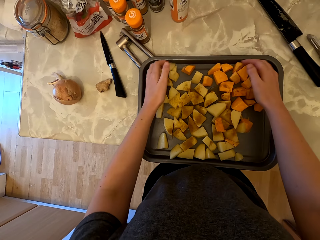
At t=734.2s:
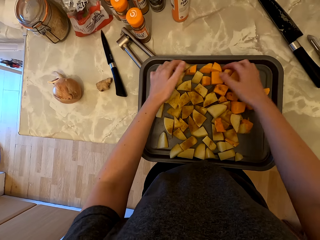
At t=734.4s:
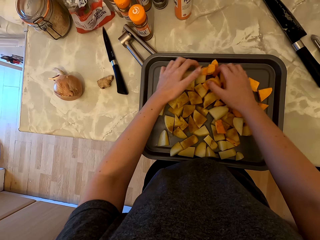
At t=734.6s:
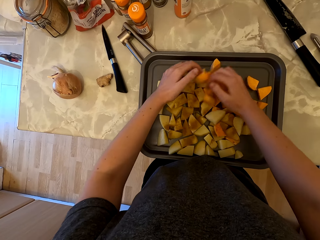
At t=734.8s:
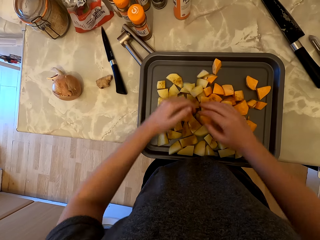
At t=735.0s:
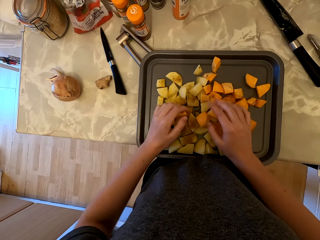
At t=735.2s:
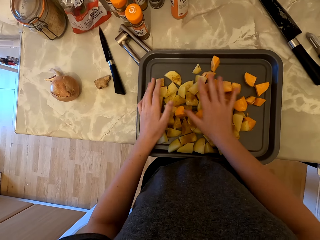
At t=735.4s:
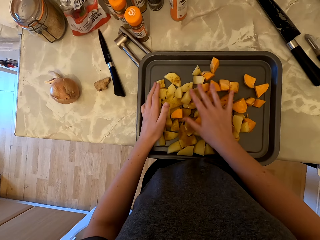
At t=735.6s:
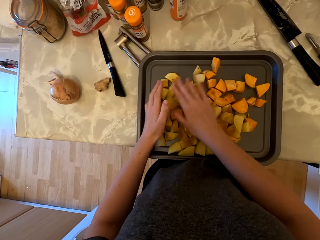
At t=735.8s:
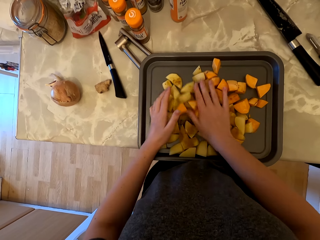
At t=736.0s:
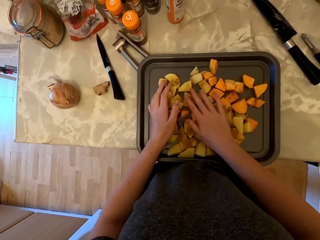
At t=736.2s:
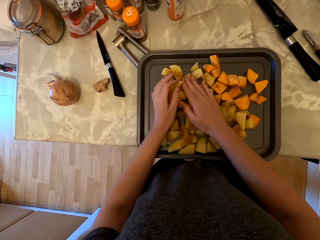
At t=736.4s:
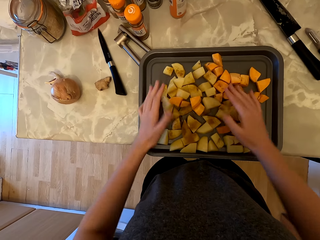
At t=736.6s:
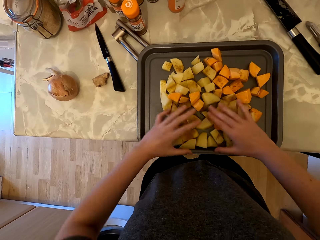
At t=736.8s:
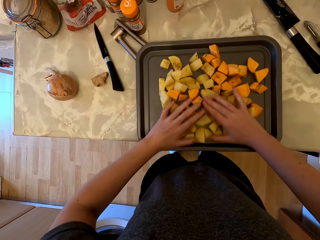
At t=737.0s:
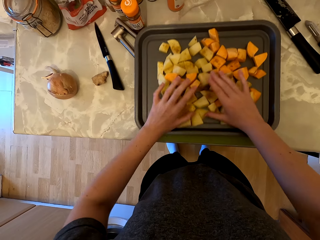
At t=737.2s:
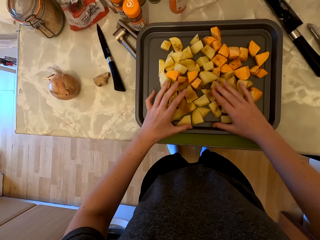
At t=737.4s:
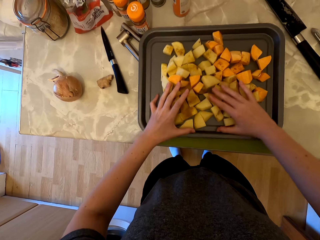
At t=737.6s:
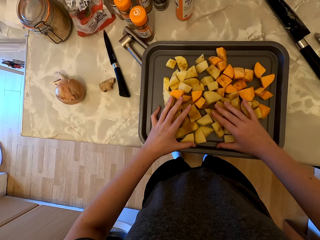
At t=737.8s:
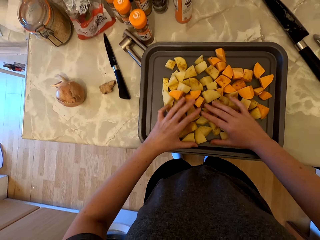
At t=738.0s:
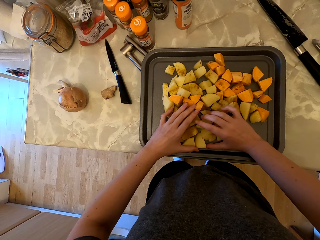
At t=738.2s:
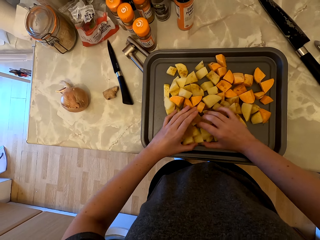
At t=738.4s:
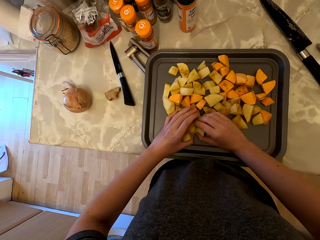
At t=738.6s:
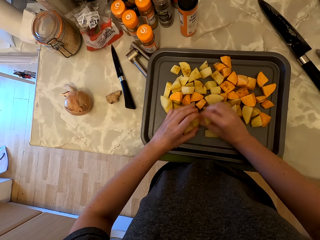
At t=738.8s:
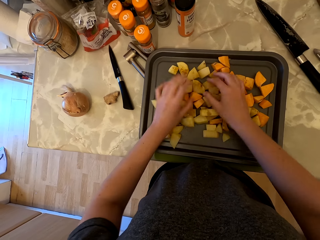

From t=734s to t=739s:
The camera wearer mixes the potatoes.

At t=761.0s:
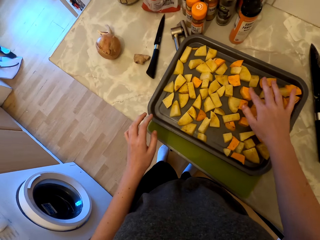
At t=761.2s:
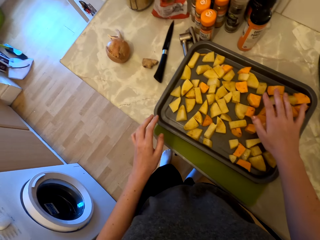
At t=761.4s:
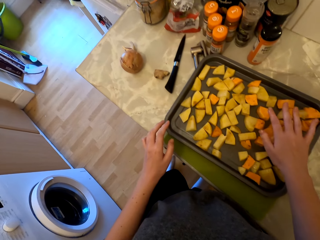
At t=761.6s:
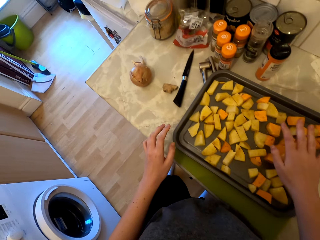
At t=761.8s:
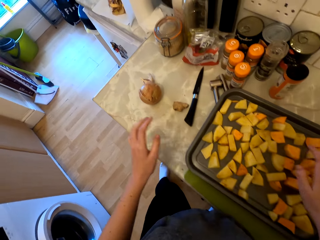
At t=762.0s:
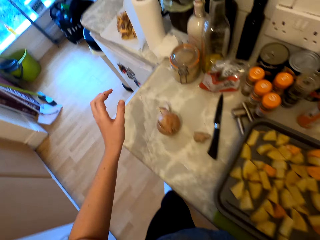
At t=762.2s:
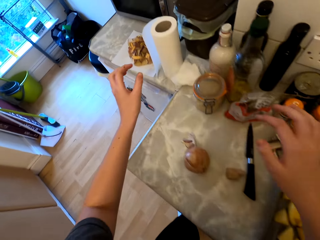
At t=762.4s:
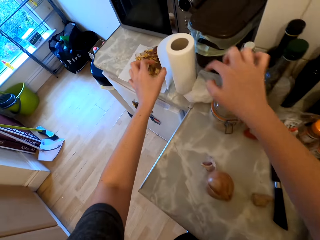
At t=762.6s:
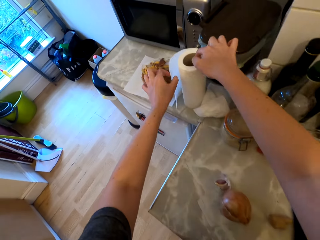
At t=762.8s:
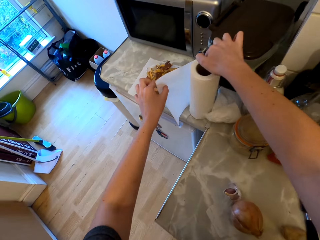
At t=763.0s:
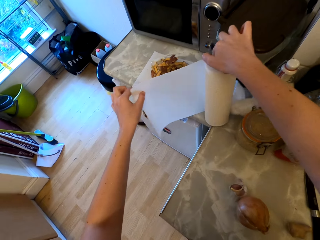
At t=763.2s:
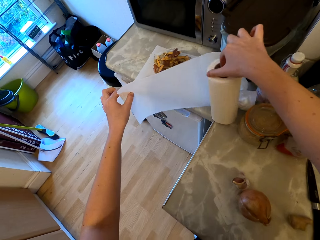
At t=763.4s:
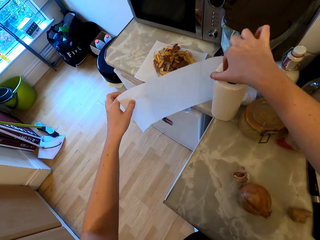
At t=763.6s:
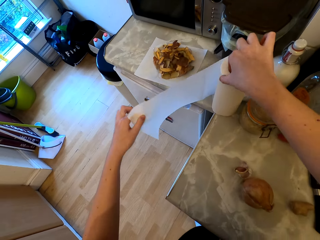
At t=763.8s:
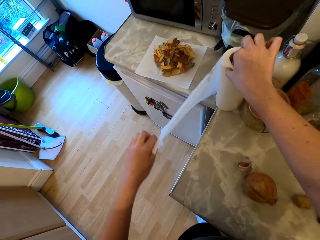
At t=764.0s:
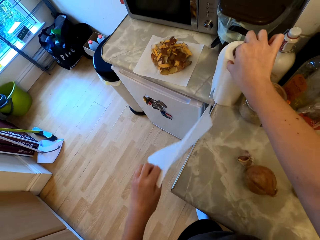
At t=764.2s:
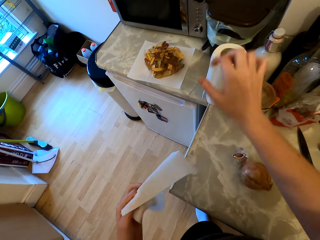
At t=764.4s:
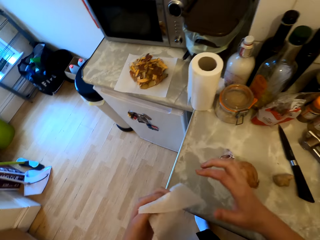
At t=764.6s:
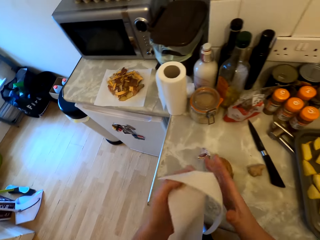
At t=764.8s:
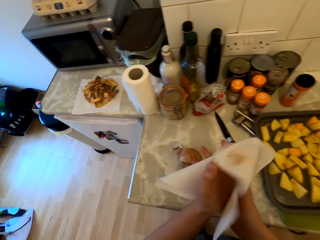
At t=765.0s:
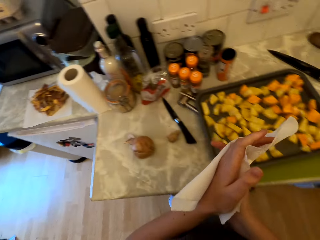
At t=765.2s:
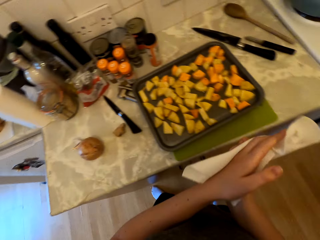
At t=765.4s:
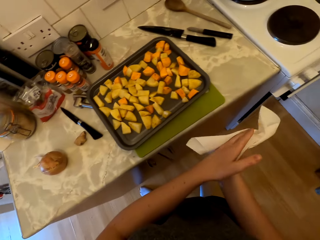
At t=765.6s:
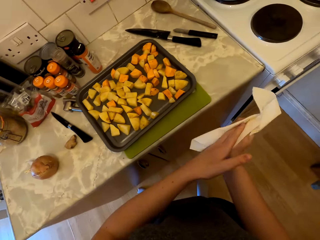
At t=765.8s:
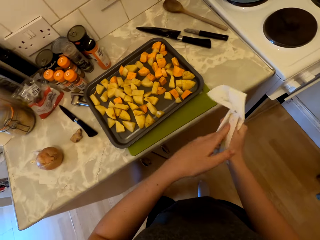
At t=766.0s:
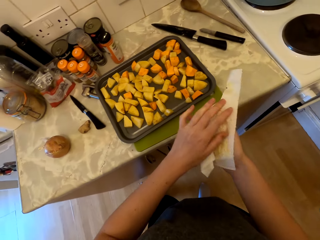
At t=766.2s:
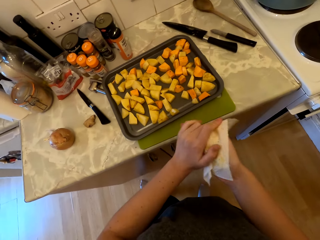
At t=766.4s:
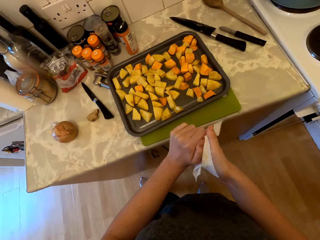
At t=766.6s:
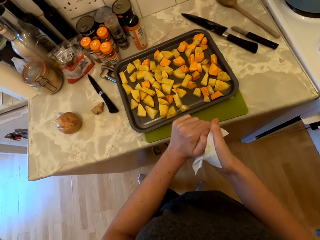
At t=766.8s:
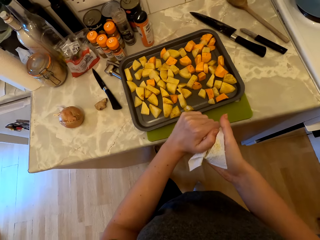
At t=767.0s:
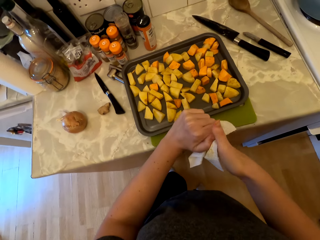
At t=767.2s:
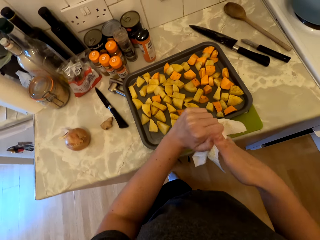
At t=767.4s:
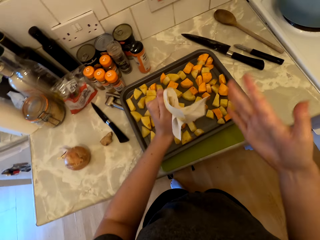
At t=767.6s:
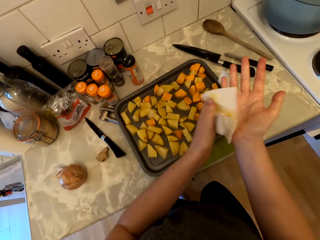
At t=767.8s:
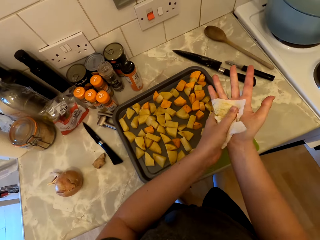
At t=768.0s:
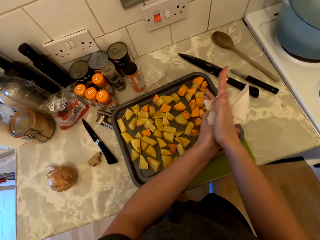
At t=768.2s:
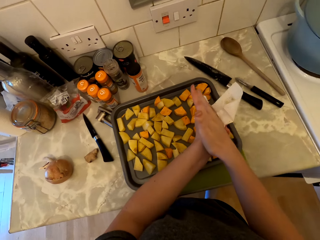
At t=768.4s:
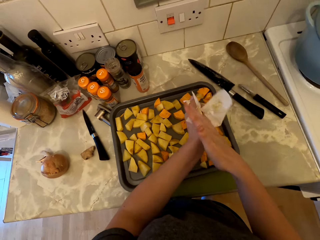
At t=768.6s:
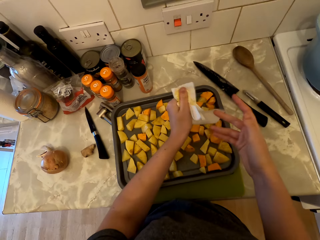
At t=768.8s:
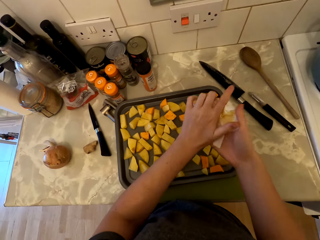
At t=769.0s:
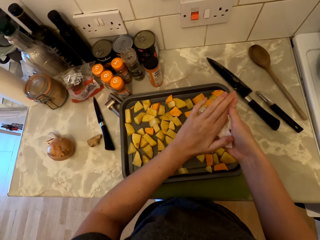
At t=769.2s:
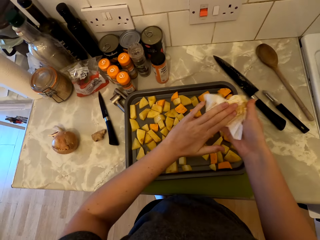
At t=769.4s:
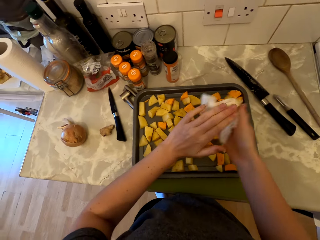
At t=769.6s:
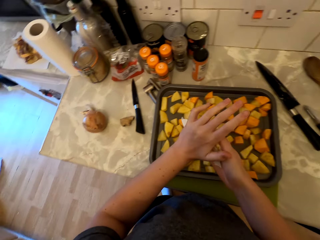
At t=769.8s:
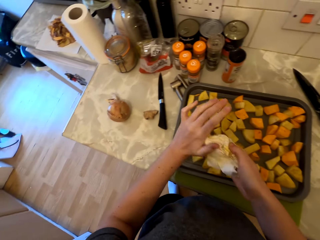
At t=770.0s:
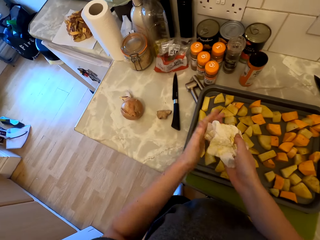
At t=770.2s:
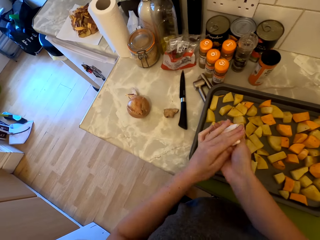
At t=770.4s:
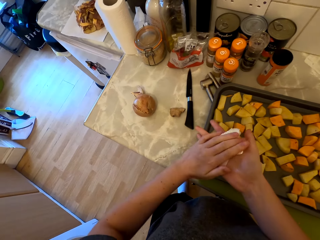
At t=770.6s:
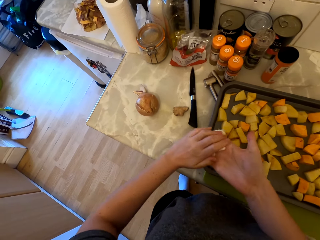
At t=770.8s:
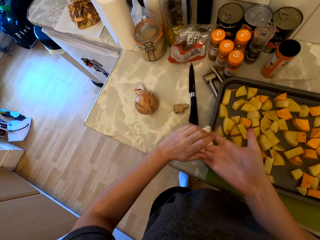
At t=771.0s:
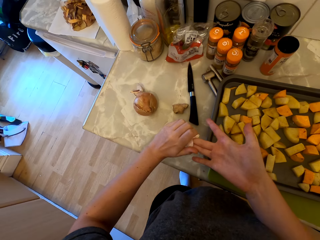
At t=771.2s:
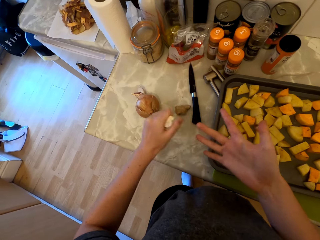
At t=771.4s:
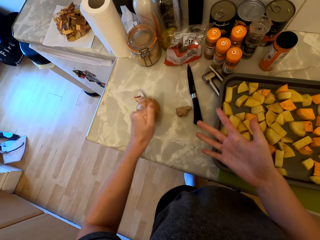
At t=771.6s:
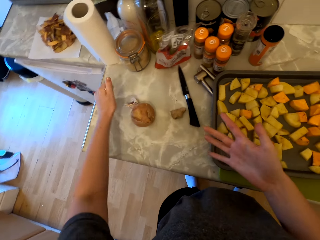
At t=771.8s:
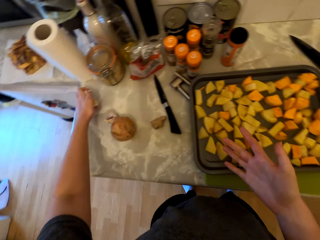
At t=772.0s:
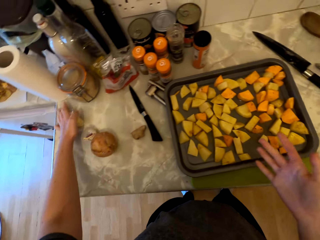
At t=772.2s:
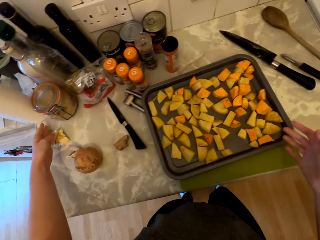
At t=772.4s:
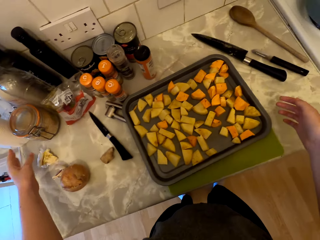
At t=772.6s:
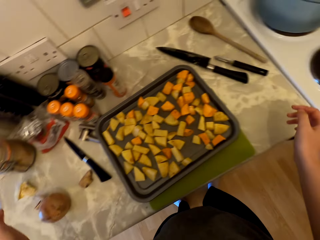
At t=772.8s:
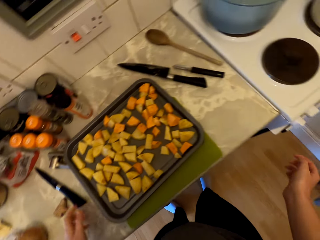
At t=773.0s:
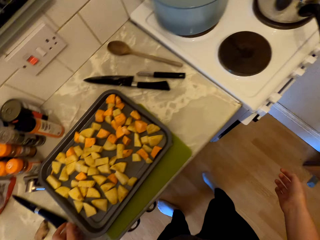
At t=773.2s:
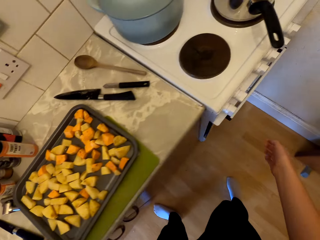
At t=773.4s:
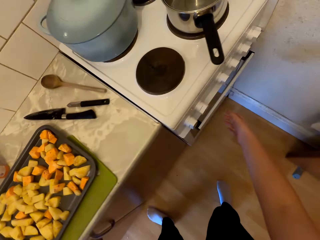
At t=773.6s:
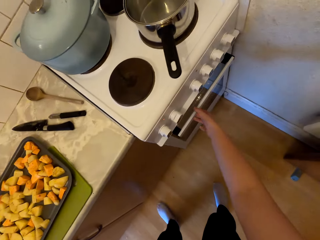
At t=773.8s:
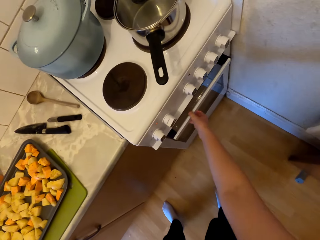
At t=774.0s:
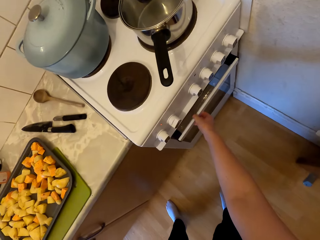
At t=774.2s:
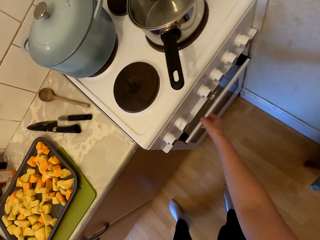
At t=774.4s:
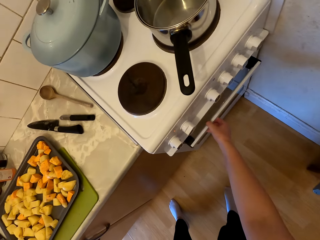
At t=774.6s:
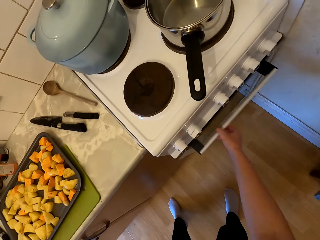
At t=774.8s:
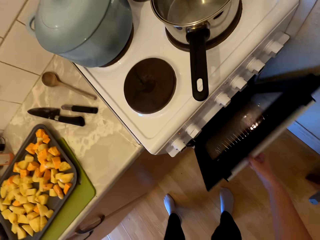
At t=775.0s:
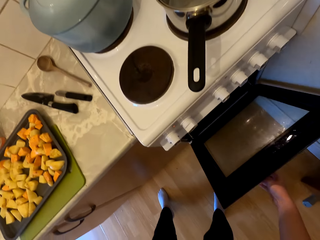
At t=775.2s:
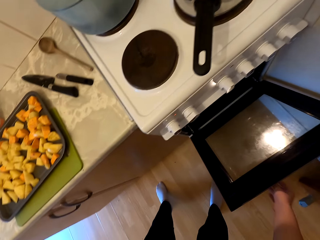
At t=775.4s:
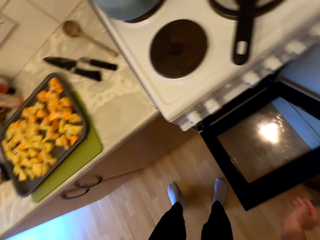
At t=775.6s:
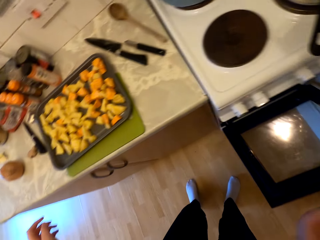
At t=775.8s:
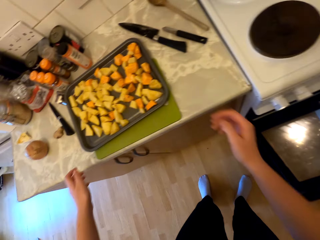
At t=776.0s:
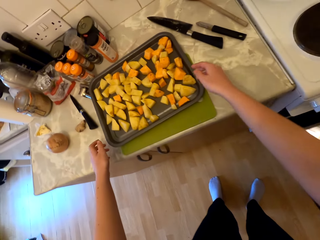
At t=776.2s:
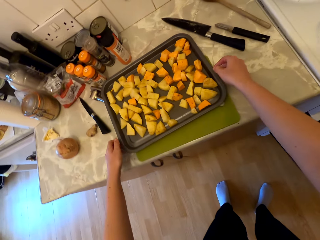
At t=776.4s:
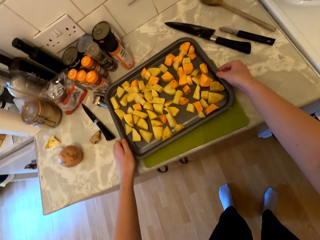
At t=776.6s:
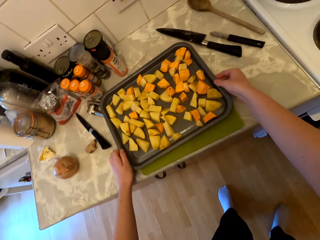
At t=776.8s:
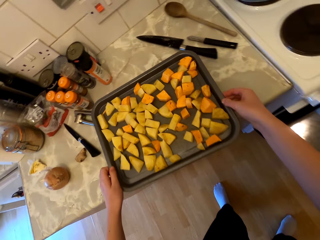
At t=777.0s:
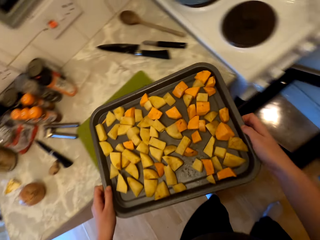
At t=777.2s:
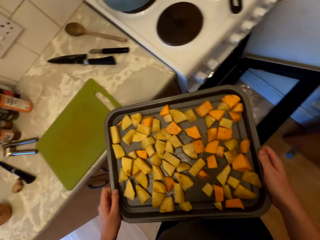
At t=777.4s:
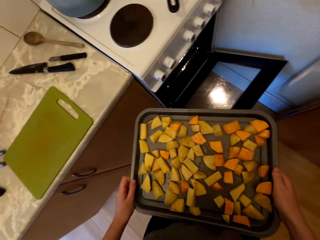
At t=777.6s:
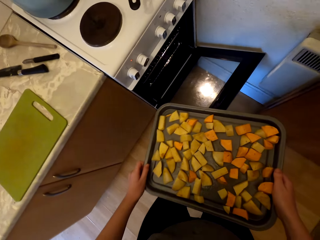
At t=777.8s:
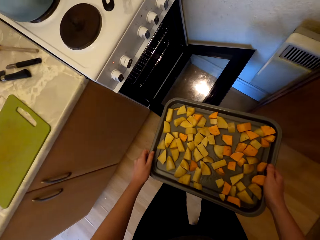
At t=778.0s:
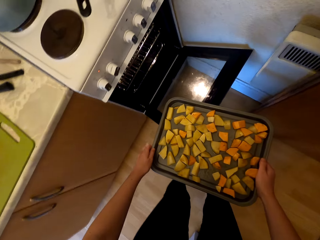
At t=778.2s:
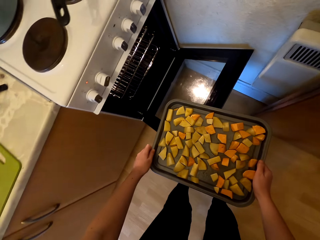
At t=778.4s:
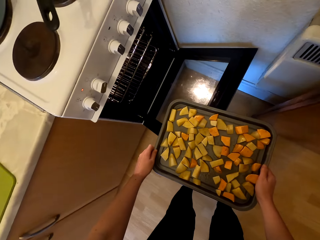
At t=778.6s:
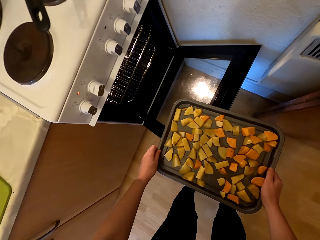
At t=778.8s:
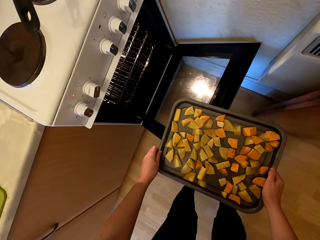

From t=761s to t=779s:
The camera wearer cuts a piece of paper towel. She wipes her hands with the paper towel. She places the paper towel on the countertop. She opens the door of the oven. She picks the tray of potatoes on the cabinet with both hands.
